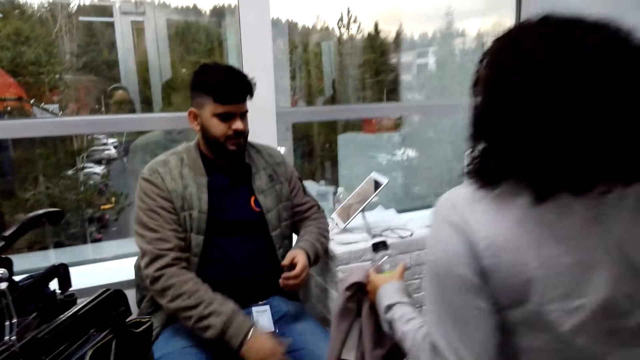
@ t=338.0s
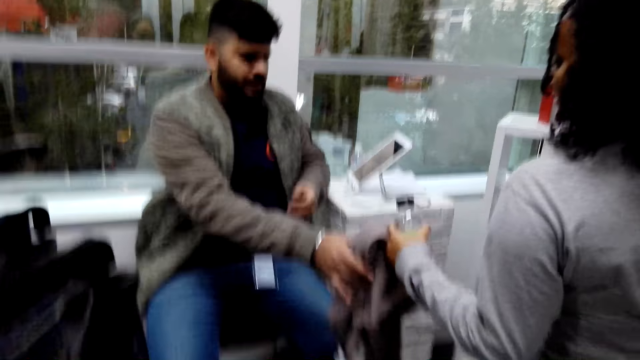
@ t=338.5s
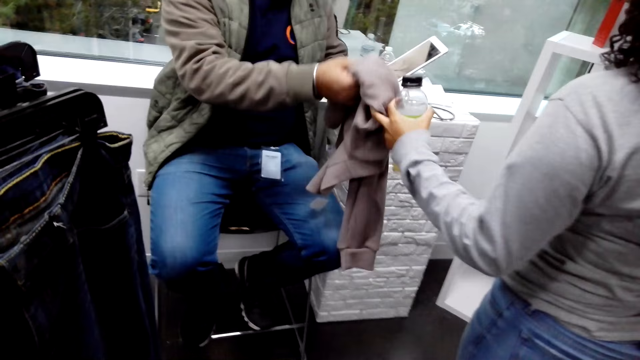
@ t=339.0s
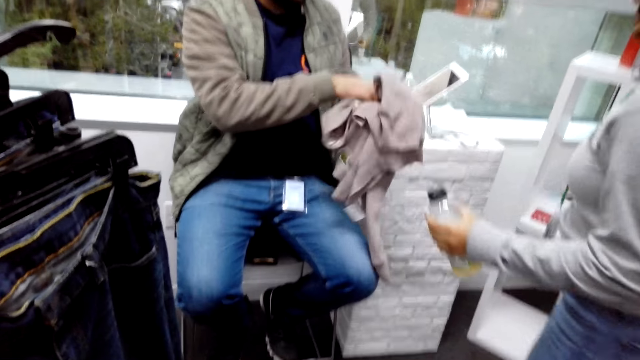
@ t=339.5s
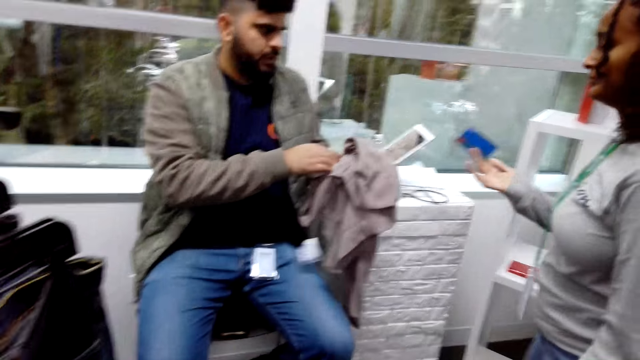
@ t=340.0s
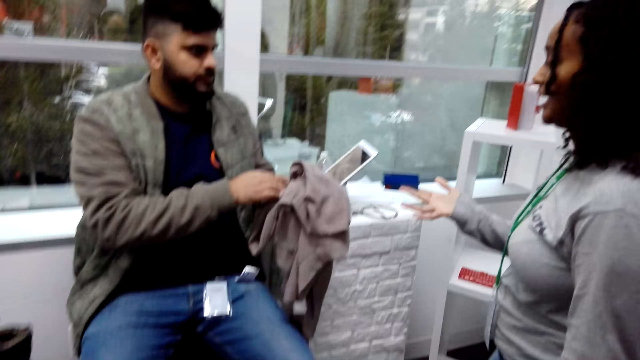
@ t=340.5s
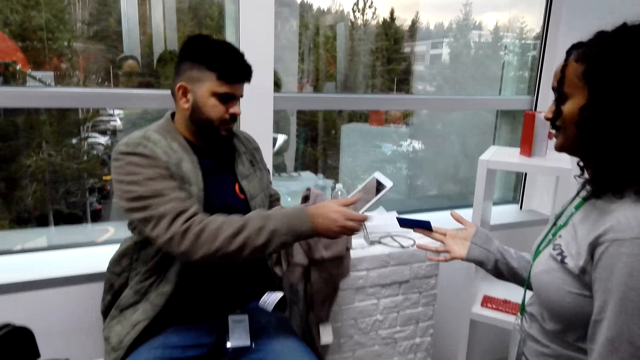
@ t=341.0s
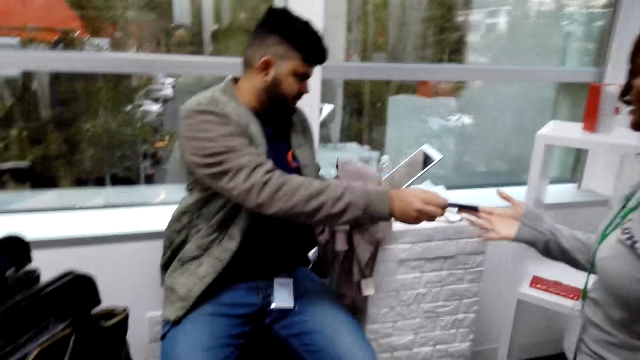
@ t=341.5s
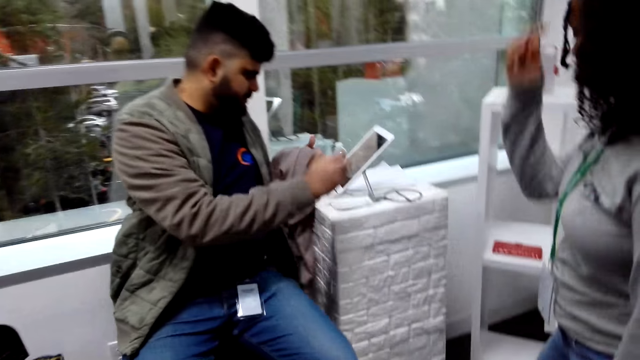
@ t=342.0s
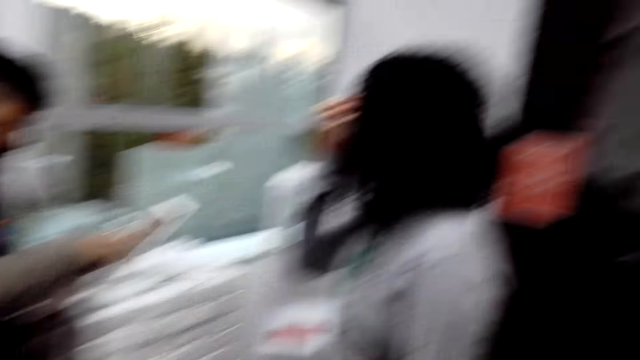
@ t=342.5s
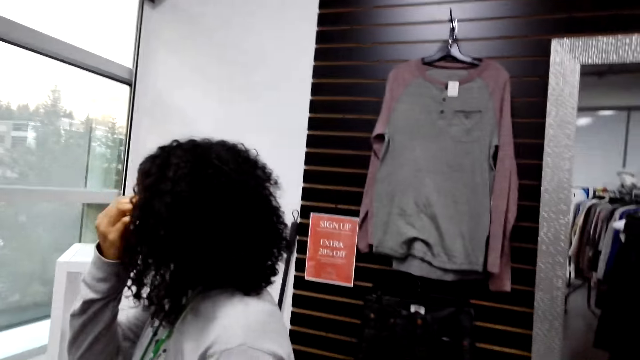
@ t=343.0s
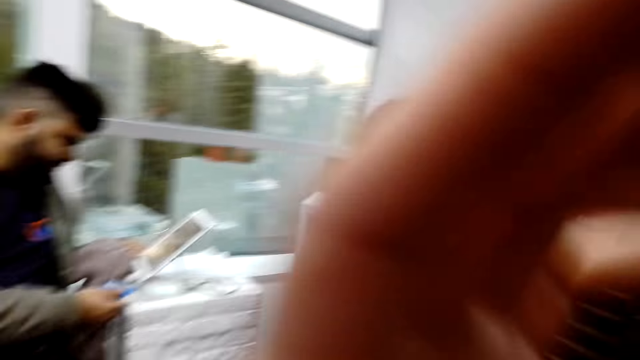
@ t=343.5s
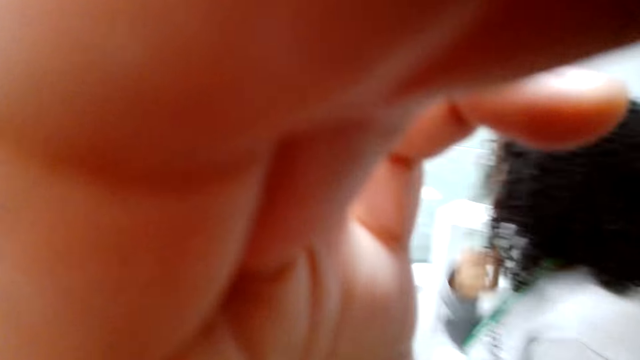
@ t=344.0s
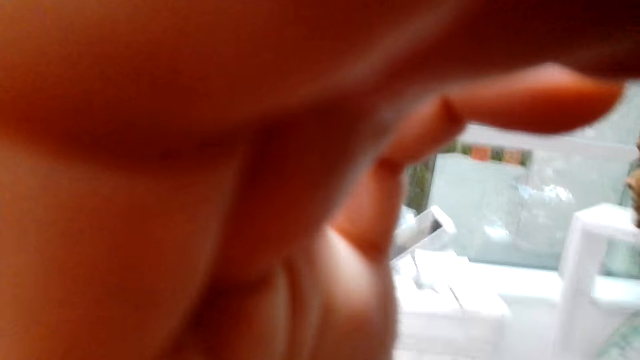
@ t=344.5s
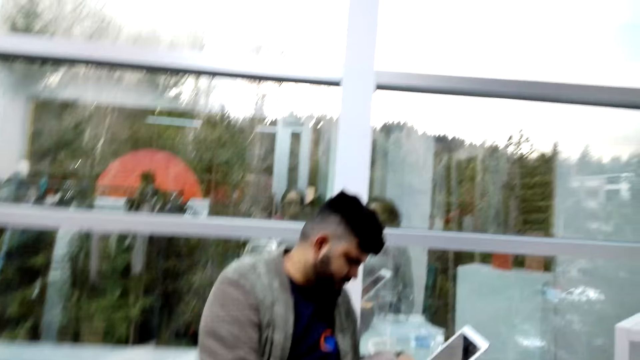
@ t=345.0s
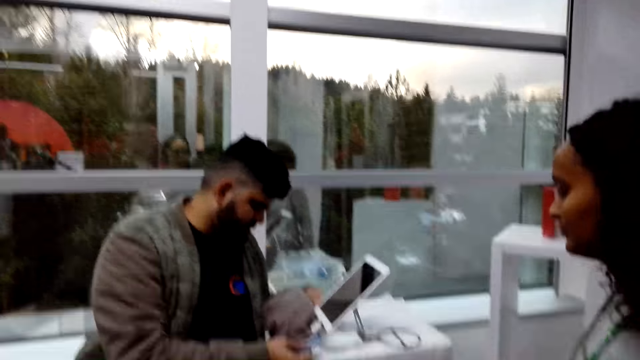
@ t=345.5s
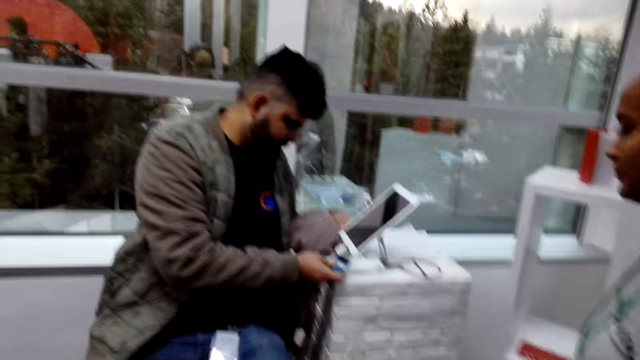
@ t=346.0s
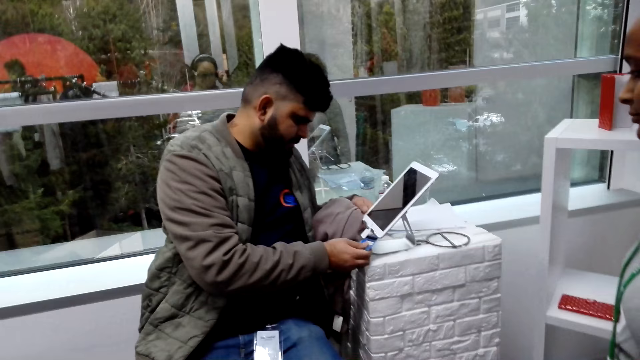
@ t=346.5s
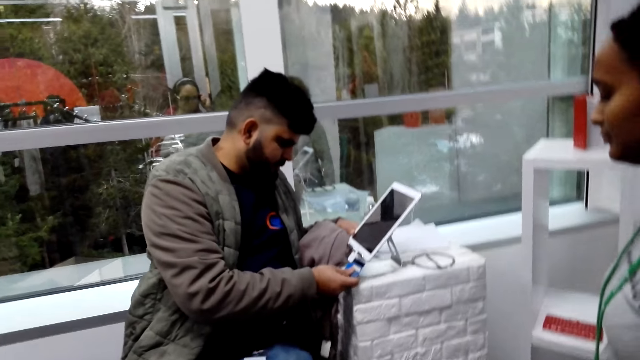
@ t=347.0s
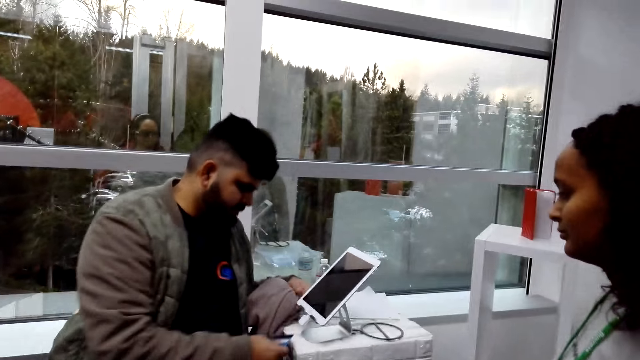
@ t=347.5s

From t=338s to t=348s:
A woman gives clothes to a cashier. The woman interacts with the cashier. The woman gives her credit card to the cashier. The cashier holds the card. The camera wearer looks around. The woman touches herself. The camera wearer touches the camera. They look around. The cashier swipes the card.

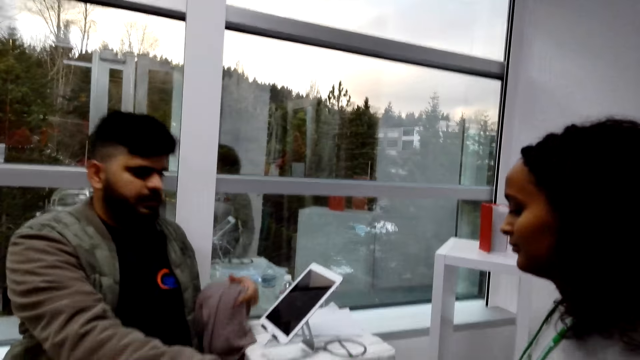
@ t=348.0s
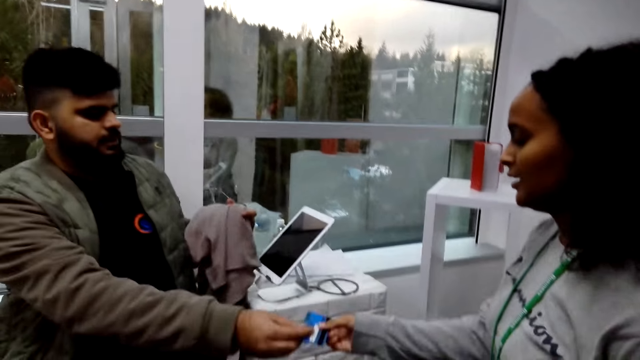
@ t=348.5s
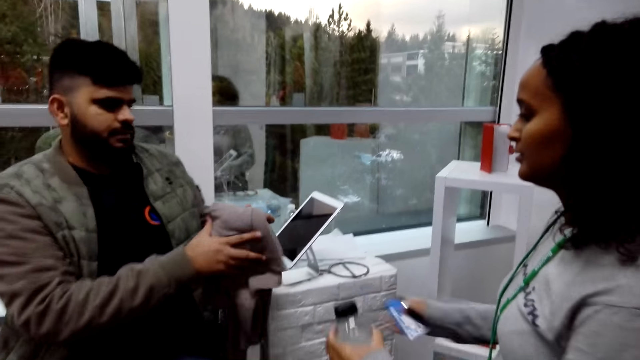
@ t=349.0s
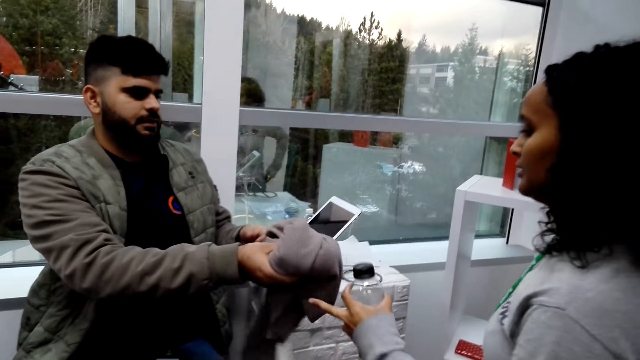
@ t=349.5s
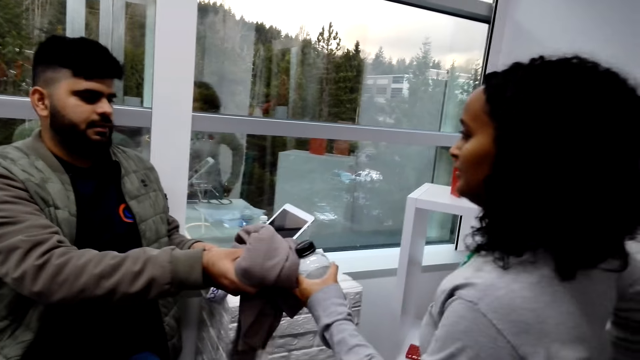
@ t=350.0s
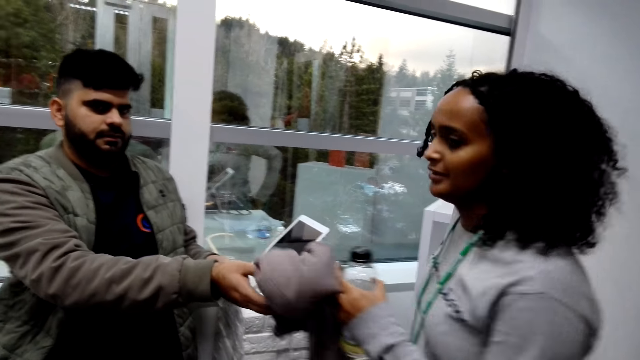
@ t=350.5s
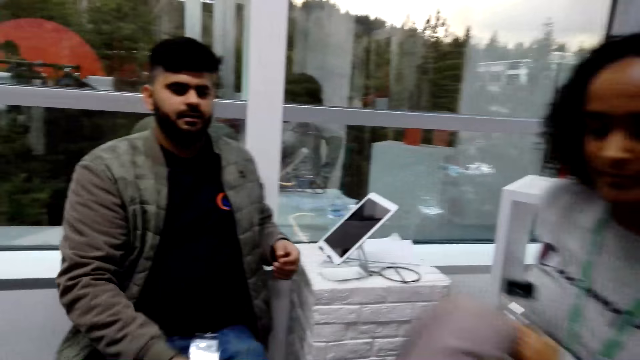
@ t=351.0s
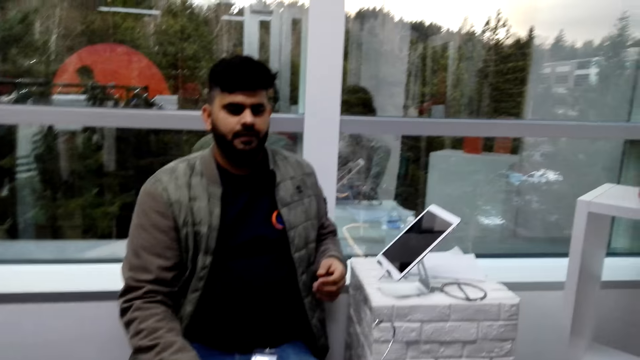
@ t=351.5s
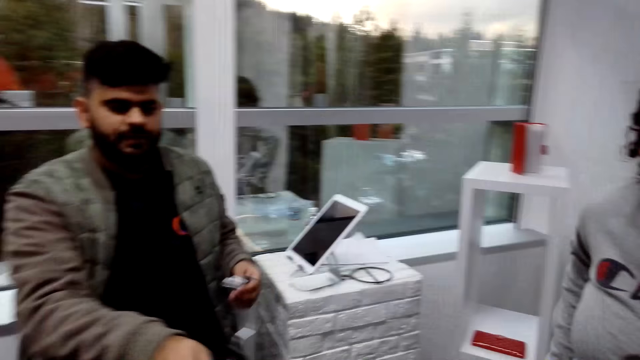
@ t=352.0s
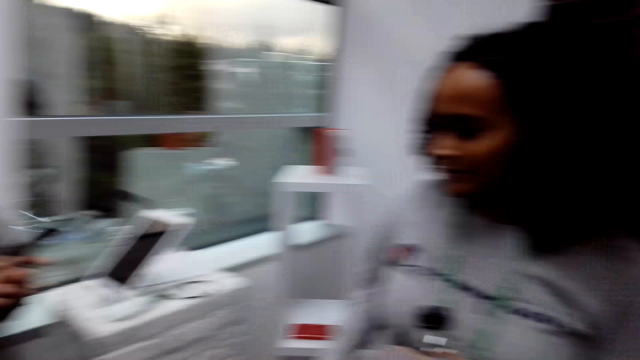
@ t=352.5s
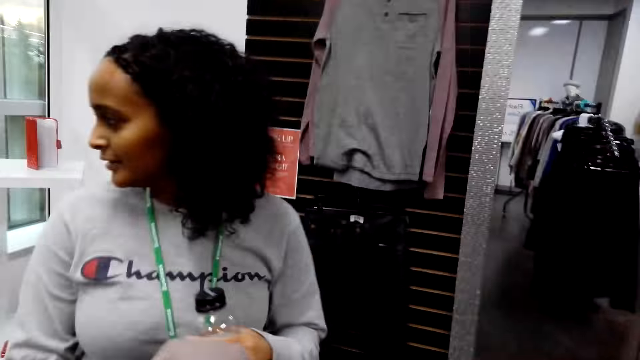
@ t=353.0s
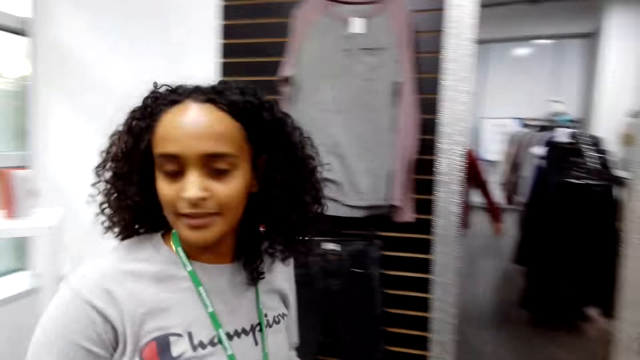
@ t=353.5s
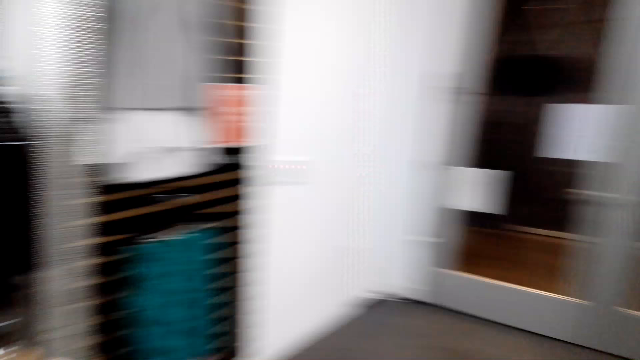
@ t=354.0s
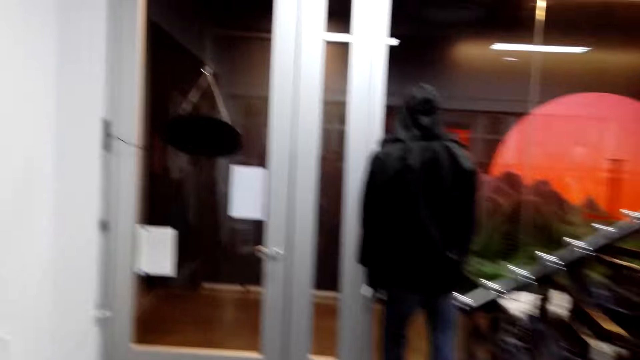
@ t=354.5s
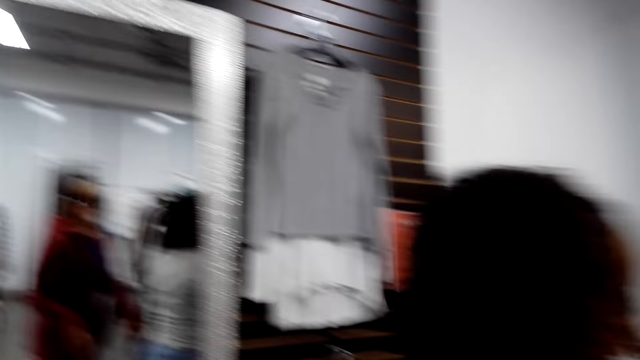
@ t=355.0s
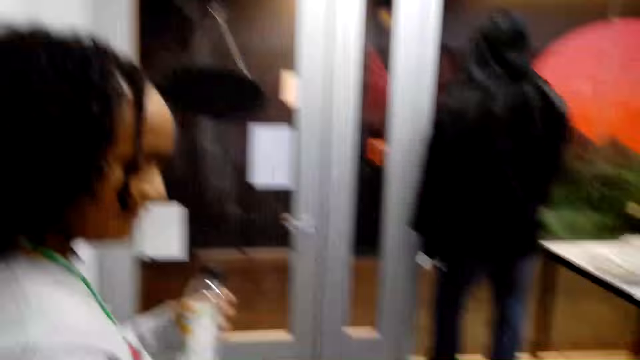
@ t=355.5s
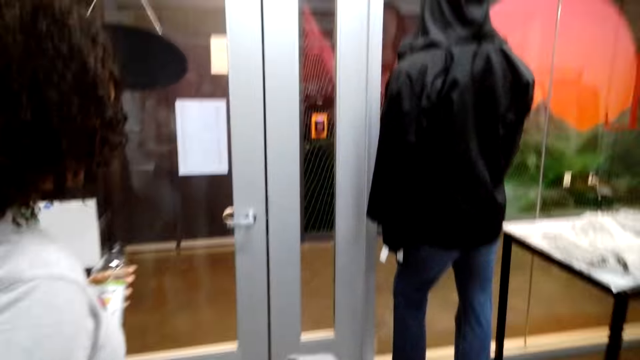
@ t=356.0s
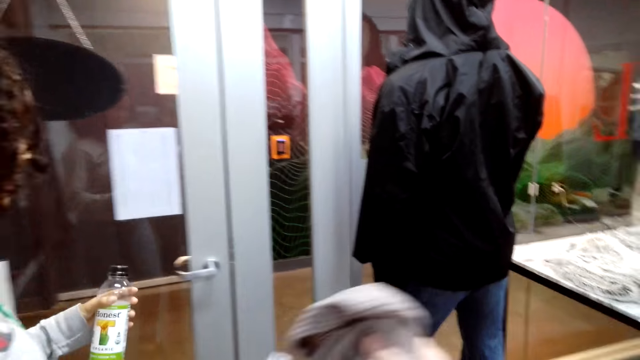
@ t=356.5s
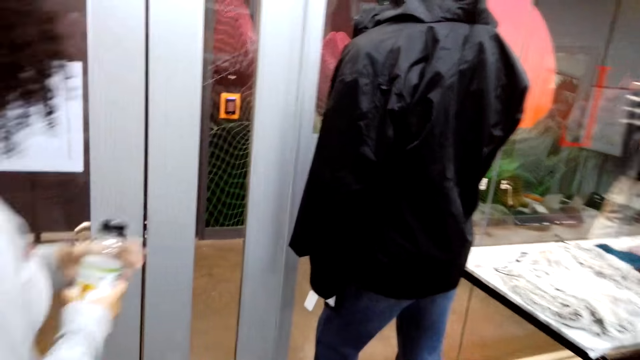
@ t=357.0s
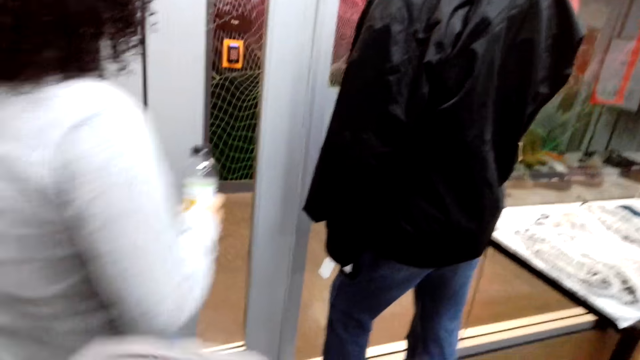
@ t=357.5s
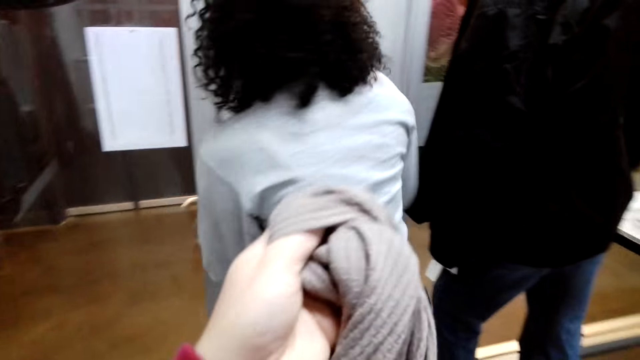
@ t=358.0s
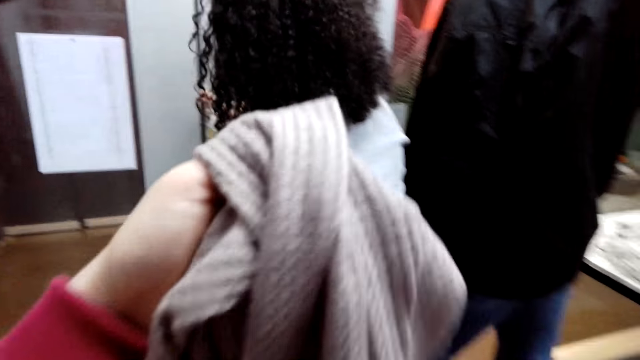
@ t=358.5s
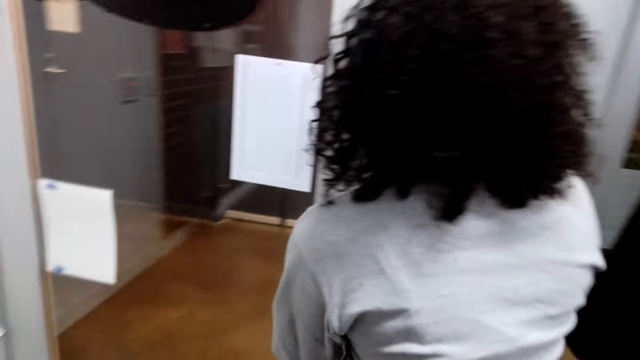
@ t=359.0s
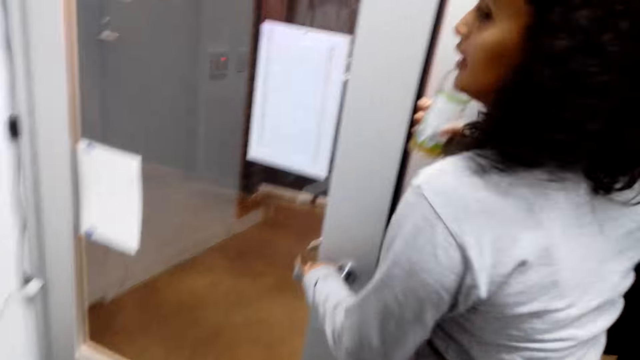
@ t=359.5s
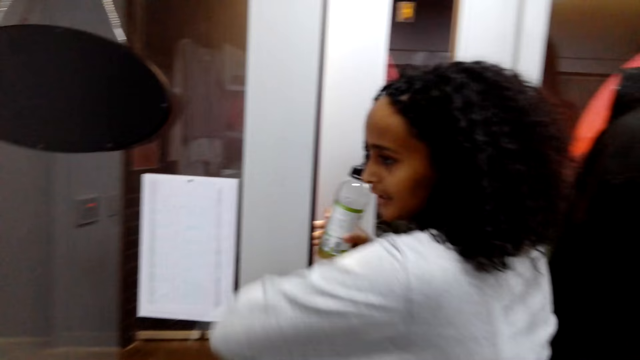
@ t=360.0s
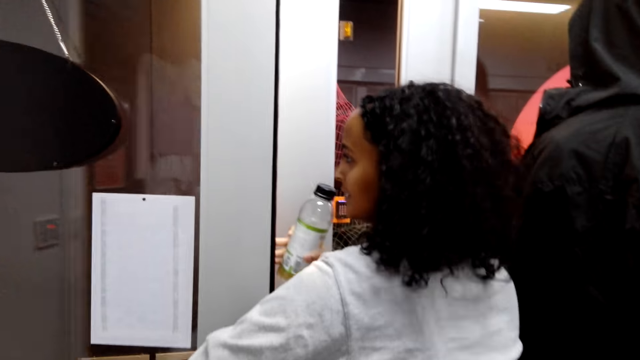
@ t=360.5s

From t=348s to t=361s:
The cashier gives the credit card to the woman. The woman talks with the cashier. The cashier gives the sweater to the woman. The woman talks with the cashier. The camera wearer looks around. The woman walks around. The camera wearer dialogues with the cashier. They look around. The woman walks around. The camera wearer walks around. The woman dialogues with the camera wearer. The camera wearer looks around. The woman opens the door. The camera wearer holds the sweater and walks around. The woman dialogues with the camera wearer.
